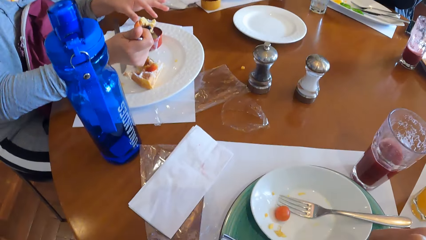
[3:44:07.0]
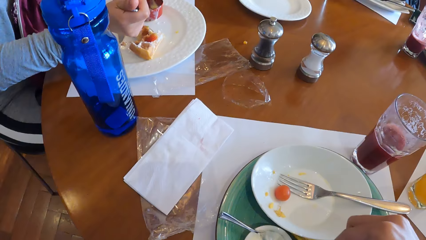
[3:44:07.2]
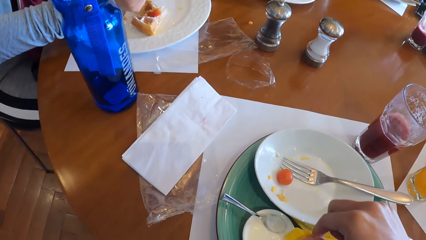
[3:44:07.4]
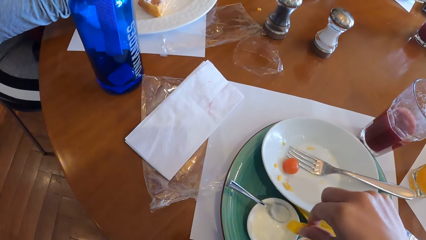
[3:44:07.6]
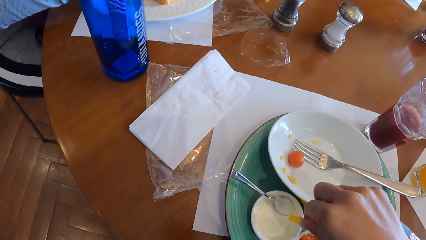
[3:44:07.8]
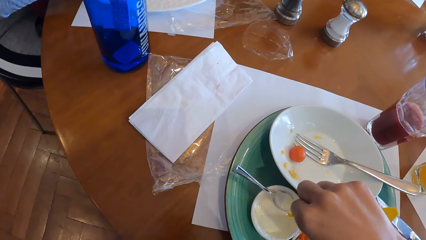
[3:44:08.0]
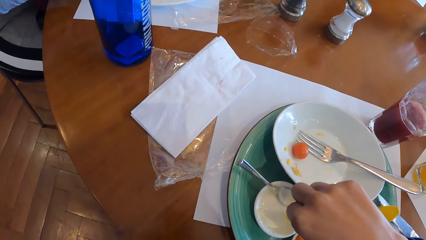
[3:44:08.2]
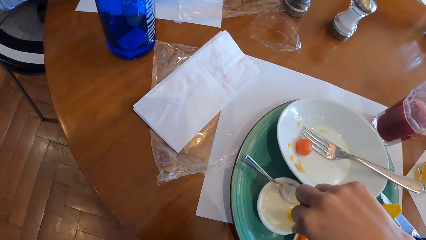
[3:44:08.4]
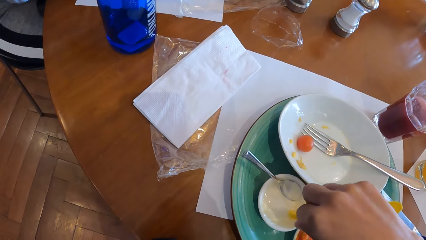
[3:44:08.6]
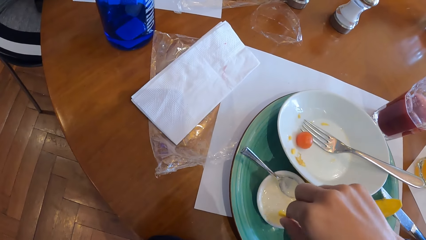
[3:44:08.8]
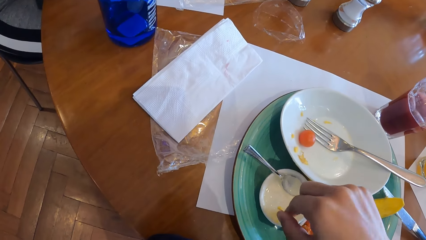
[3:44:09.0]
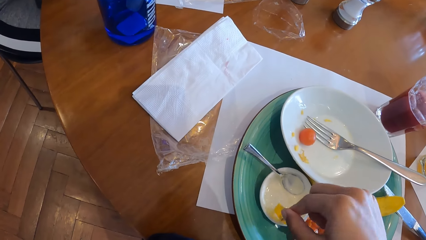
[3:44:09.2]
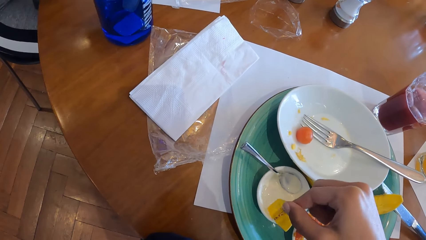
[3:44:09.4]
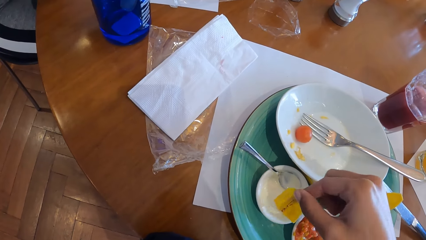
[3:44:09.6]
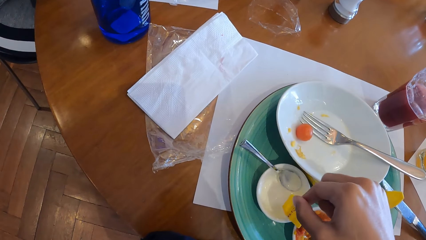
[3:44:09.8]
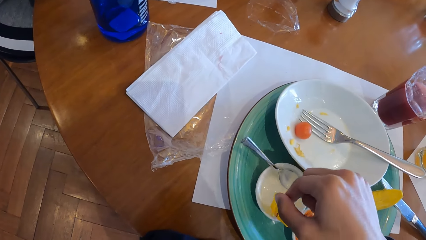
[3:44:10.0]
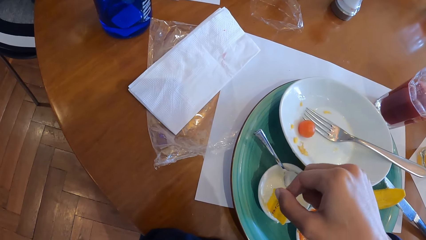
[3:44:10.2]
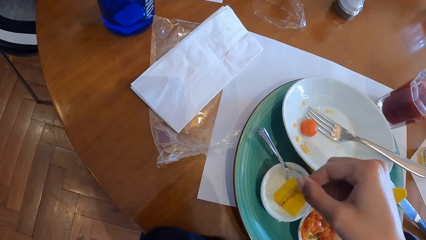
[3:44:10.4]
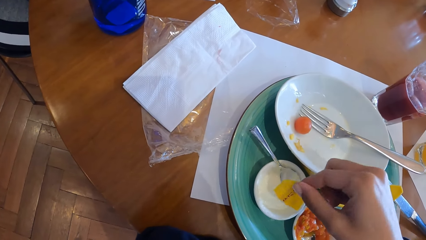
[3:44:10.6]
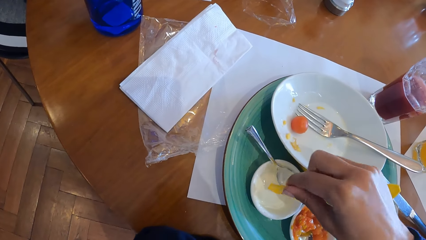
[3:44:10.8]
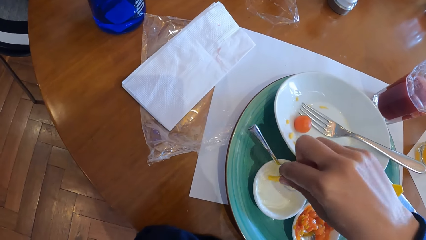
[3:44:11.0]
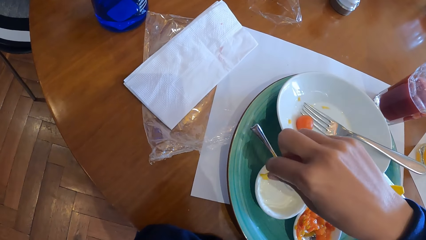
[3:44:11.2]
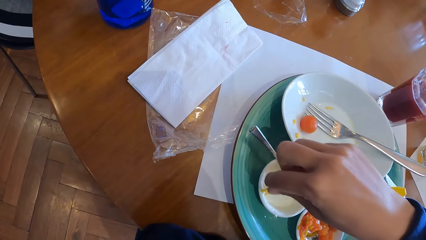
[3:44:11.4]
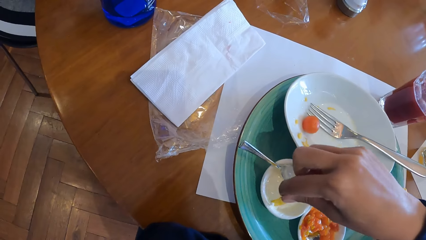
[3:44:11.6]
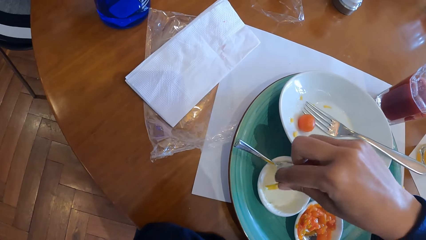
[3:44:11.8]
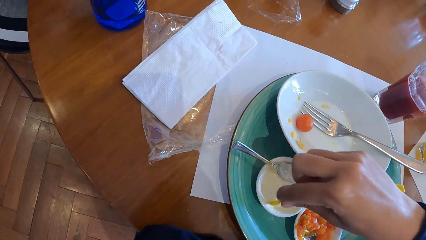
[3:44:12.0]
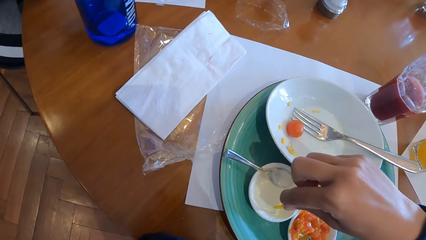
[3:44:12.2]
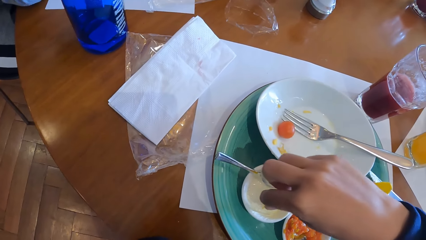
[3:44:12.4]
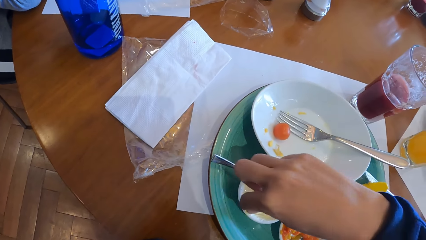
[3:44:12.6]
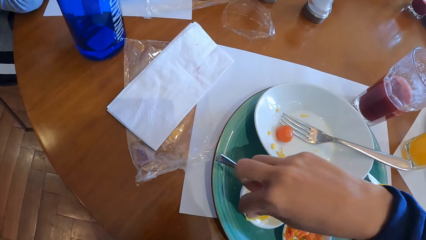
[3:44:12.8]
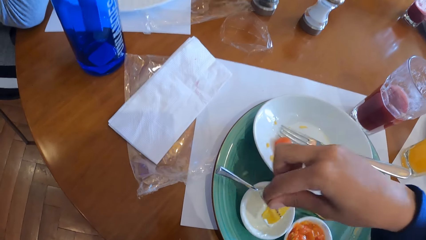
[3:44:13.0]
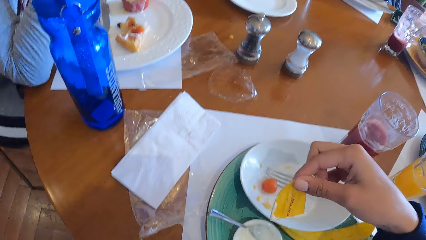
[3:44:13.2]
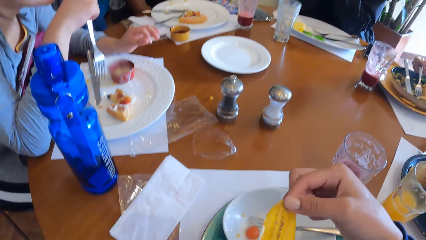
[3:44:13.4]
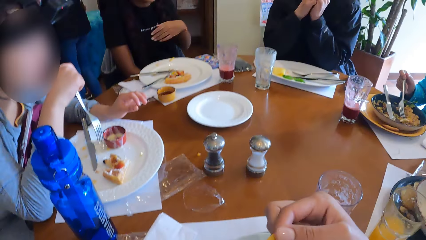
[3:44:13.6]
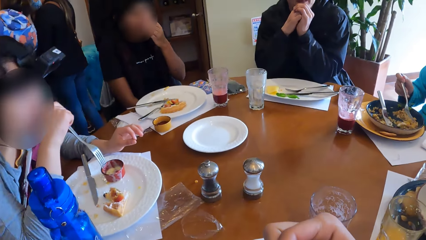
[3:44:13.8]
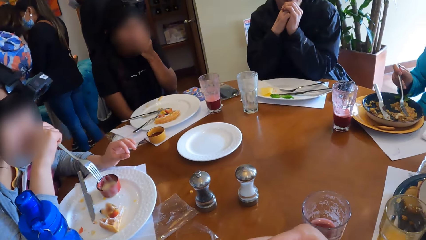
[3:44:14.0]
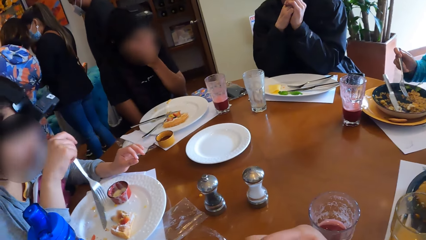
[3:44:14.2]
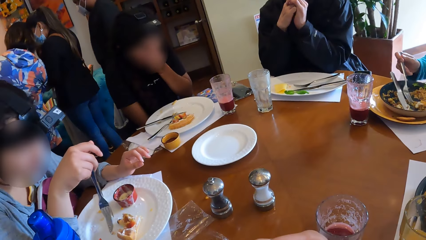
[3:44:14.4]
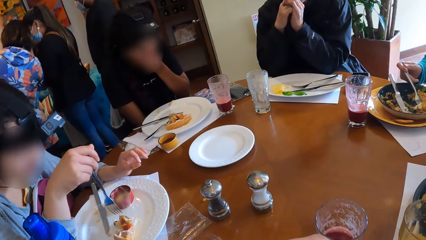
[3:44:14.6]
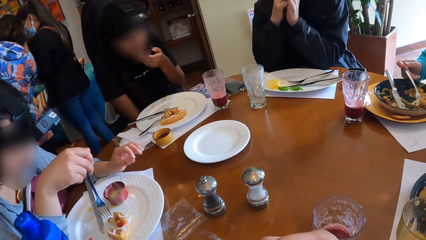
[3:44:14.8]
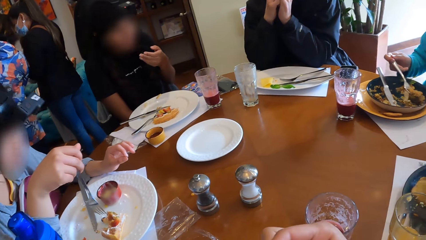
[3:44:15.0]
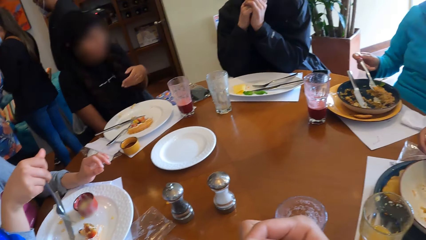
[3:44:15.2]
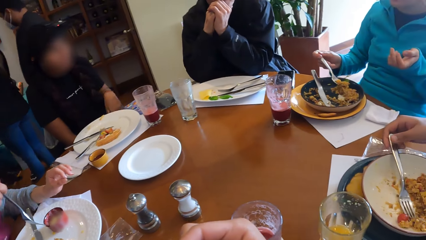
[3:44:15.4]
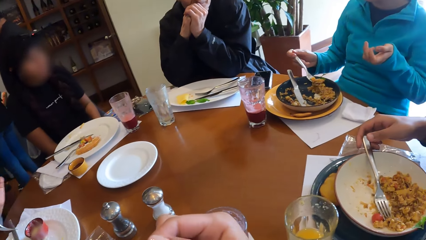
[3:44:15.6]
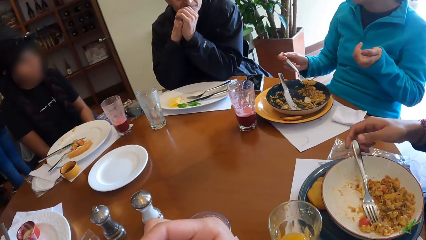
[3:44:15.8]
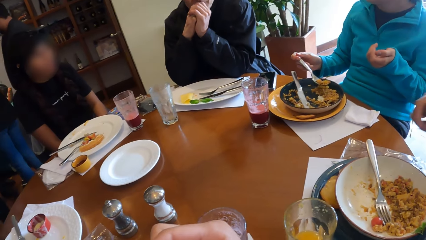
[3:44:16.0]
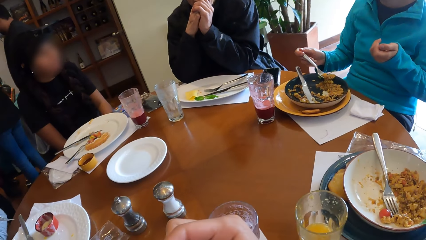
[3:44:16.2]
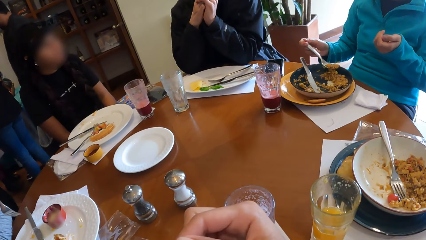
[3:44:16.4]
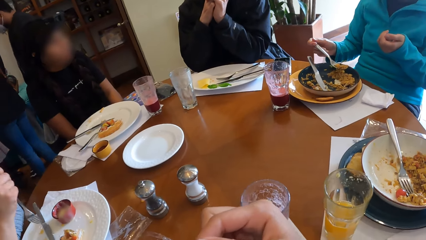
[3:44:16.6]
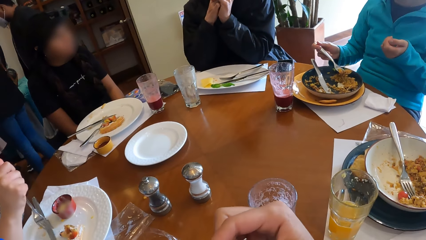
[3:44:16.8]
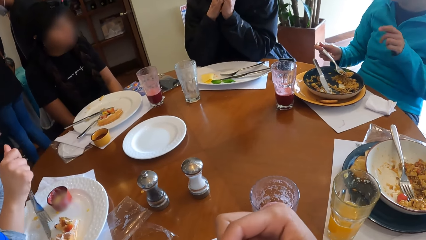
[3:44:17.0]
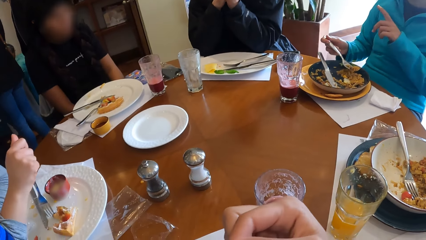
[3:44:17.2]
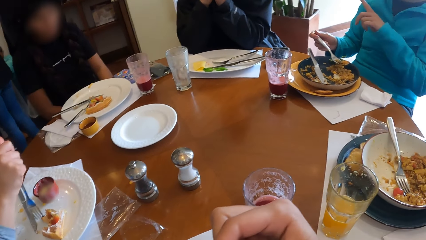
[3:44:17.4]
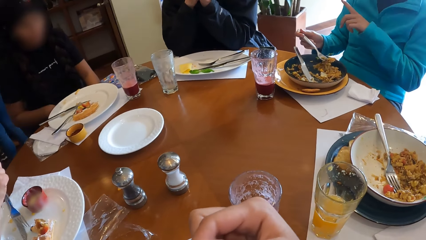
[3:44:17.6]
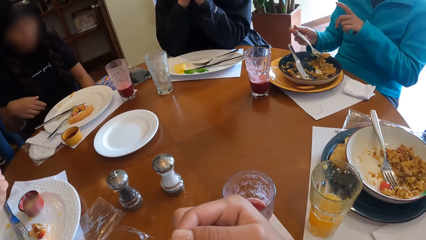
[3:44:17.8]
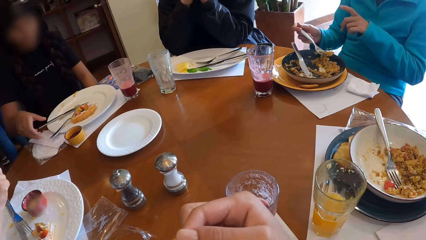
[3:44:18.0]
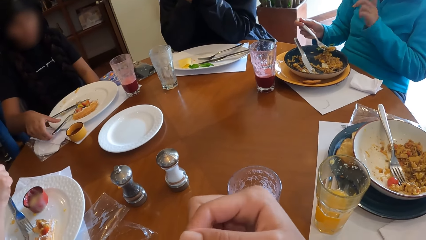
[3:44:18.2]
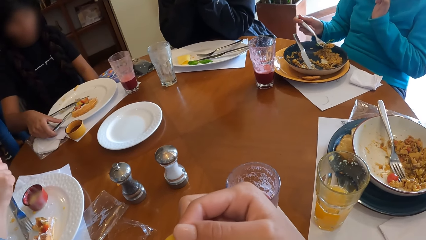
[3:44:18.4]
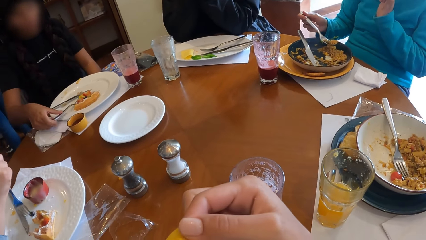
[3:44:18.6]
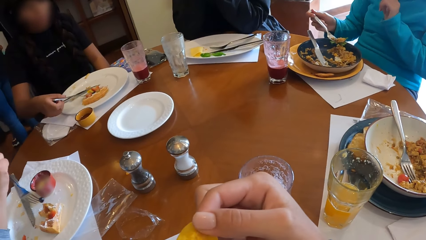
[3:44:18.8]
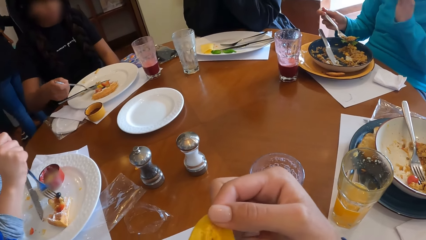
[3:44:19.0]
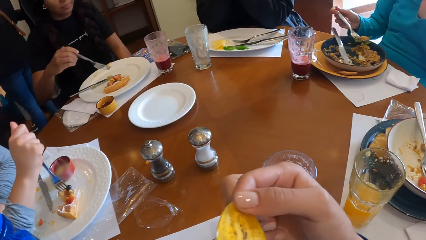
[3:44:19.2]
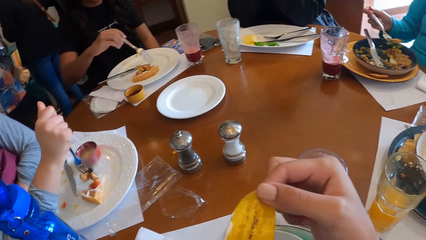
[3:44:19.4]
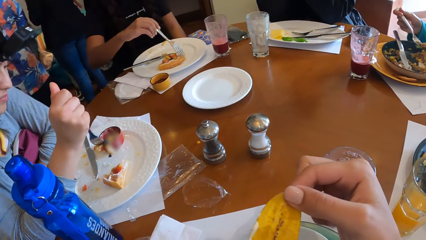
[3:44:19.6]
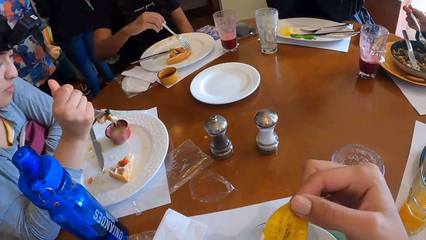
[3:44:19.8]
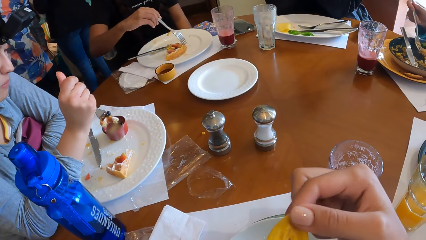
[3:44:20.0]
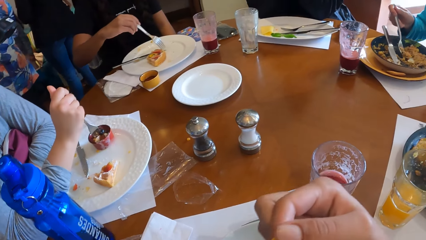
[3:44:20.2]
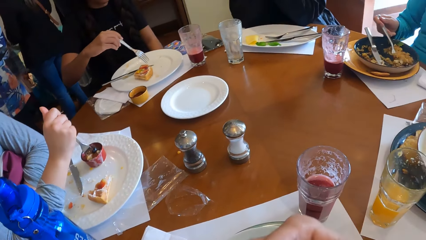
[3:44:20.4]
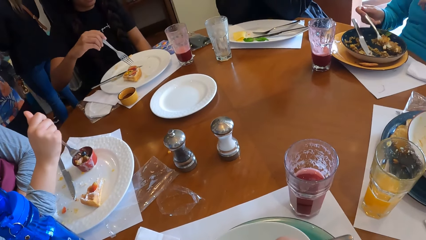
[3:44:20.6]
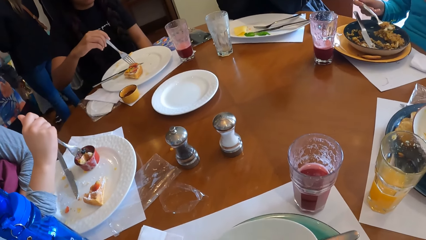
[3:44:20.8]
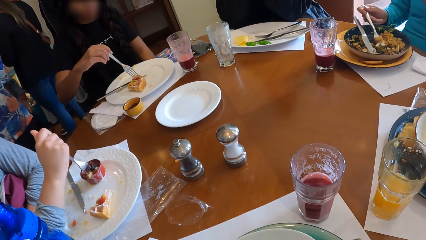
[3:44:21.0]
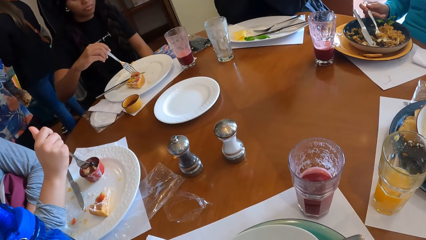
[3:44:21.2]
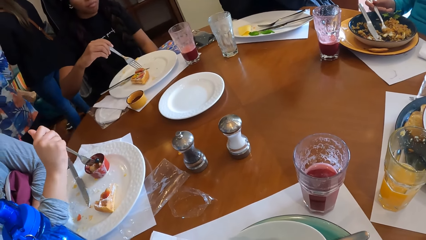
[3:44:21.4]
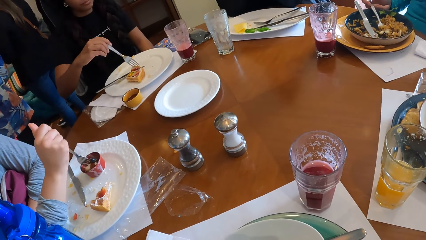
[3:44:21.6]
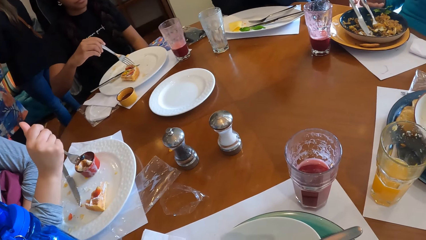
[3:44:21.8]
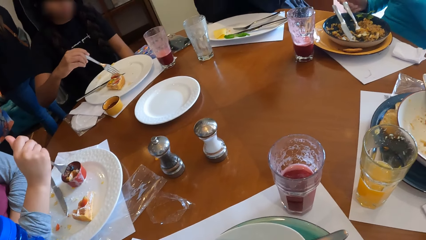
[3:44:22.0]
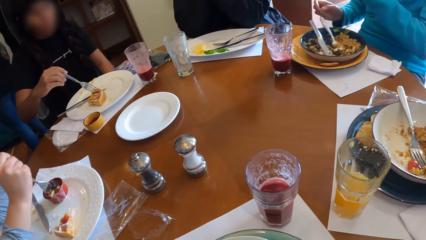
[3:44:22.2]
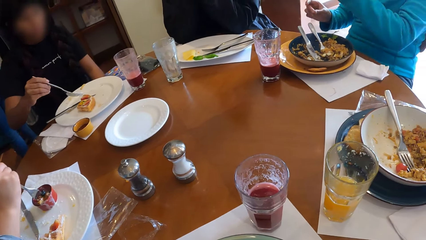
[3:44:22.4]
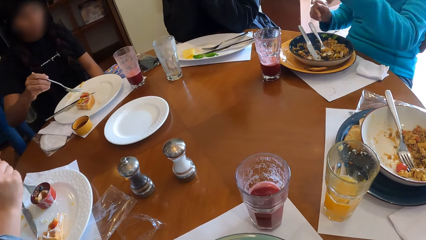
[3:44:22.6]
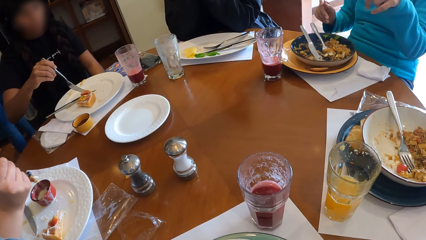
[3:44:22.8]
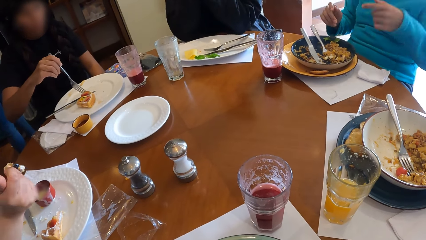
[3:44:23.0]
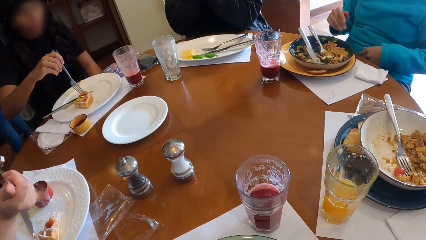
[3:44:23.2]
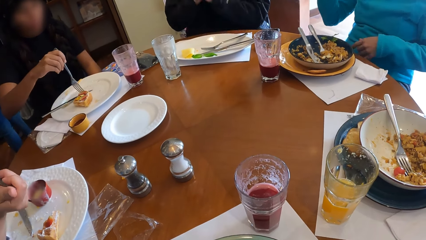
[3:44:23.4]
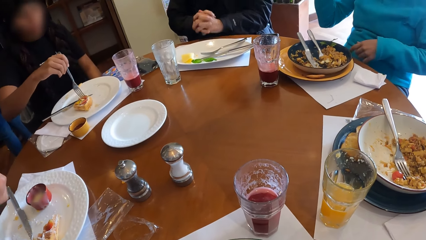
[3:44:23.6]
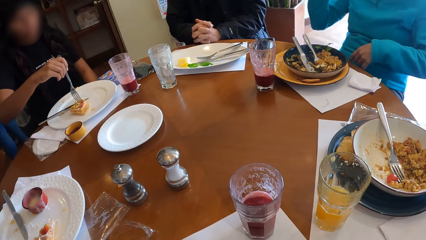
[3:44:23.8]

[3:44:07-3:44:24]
A woman adjusts the snacks on the fork with her left hand. The camera wearer dips the snacks in his right hand into the bowl of cream. Another woman holds the fork with her right hand. The camera wearer licks something. The second woman picks food from the plate with the fork in her right hand. A man removes his right hand from the fork in the plate. The first woman picks snacks from the plate with the fork in her right hand. A third woman picks up the fork from the plate with her right hand and adjusts the snacks on the plate with the fork in her right hand. The first woman dips the fork in her right hand into the bowl of cream.
